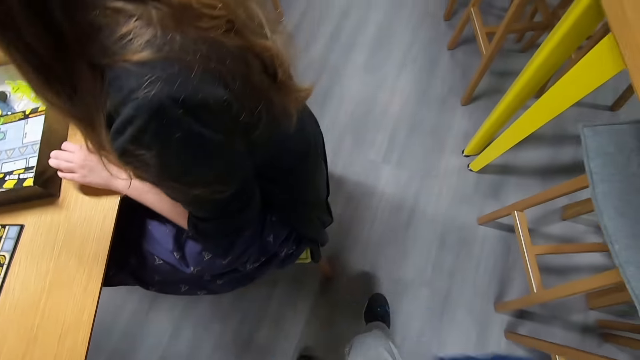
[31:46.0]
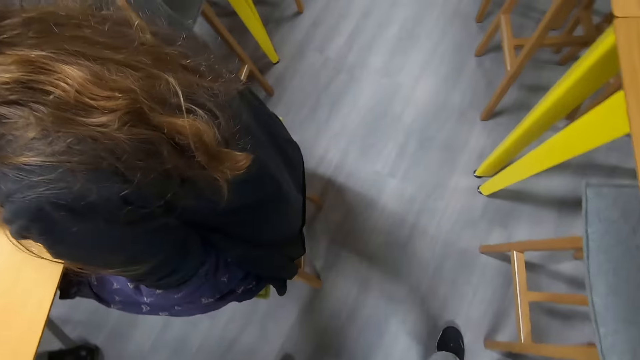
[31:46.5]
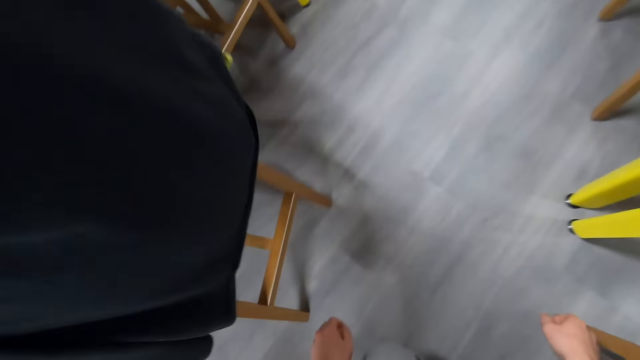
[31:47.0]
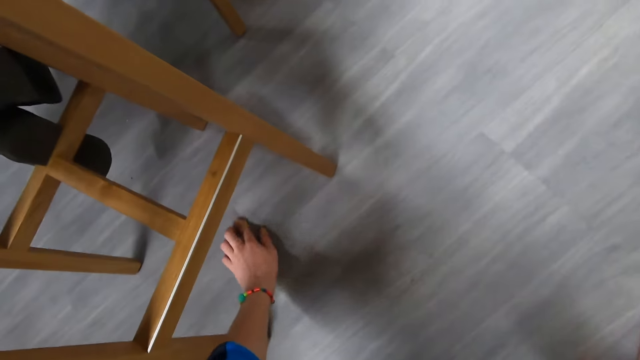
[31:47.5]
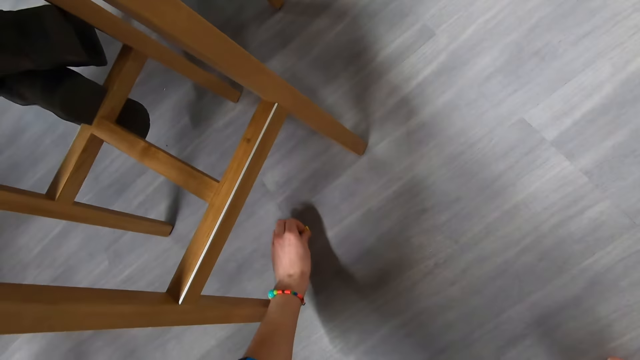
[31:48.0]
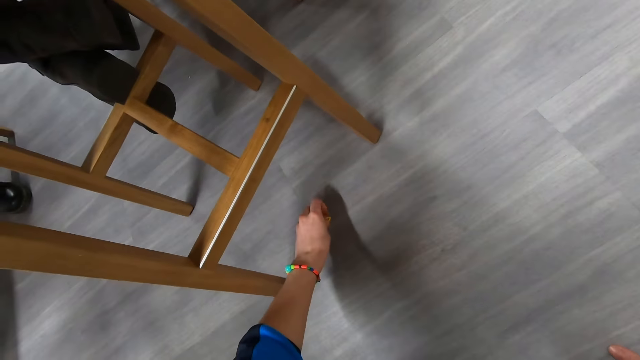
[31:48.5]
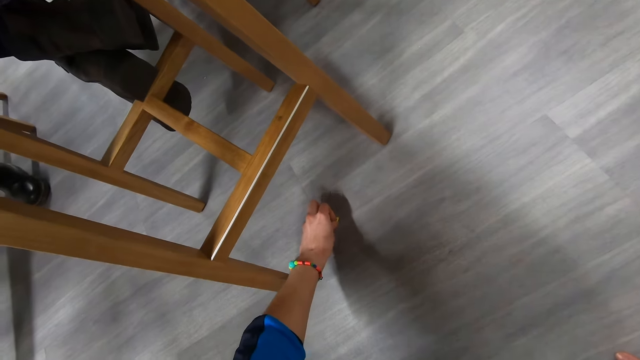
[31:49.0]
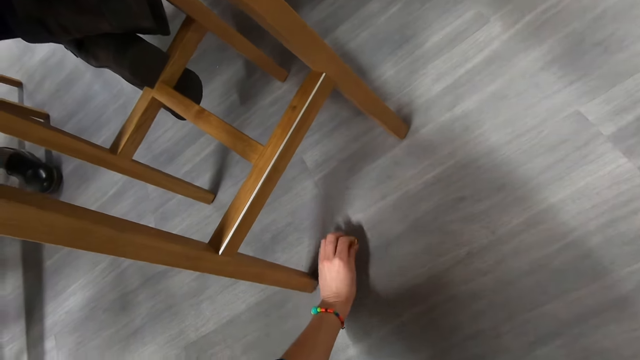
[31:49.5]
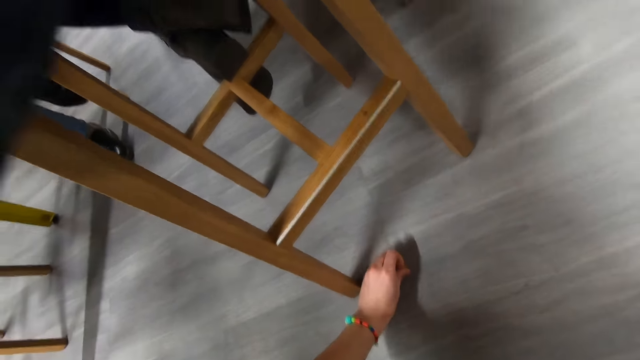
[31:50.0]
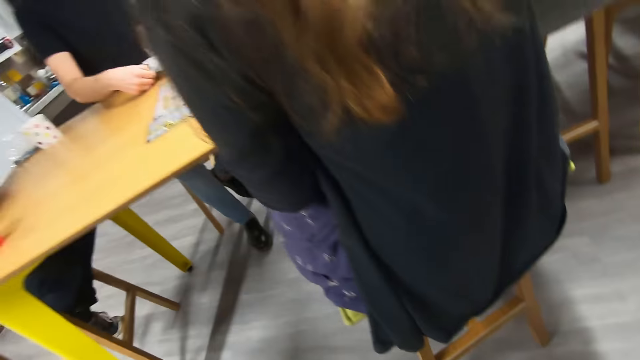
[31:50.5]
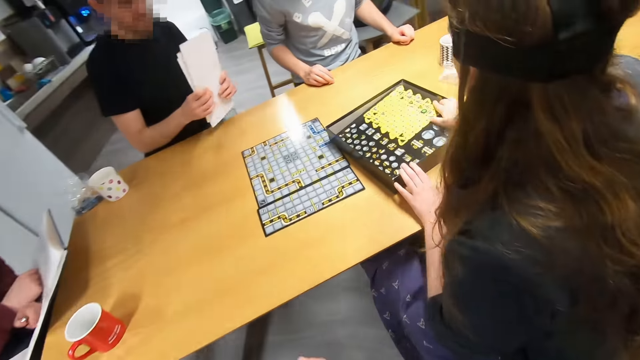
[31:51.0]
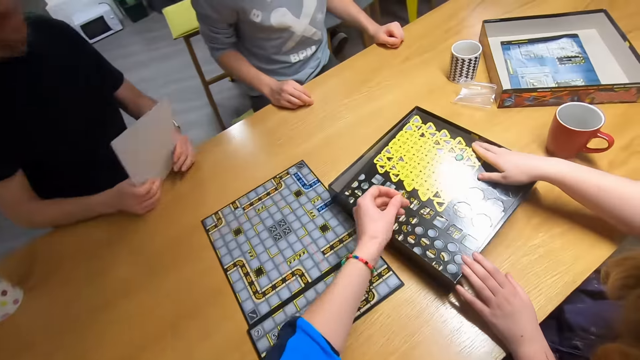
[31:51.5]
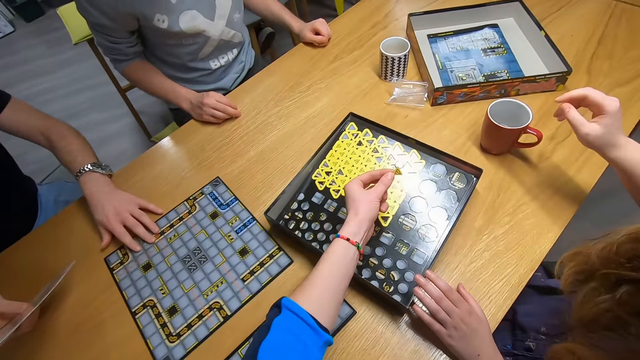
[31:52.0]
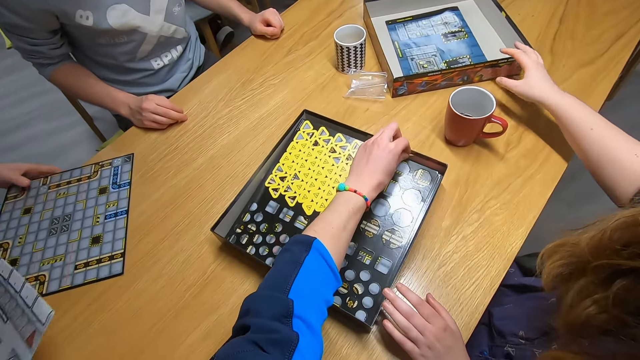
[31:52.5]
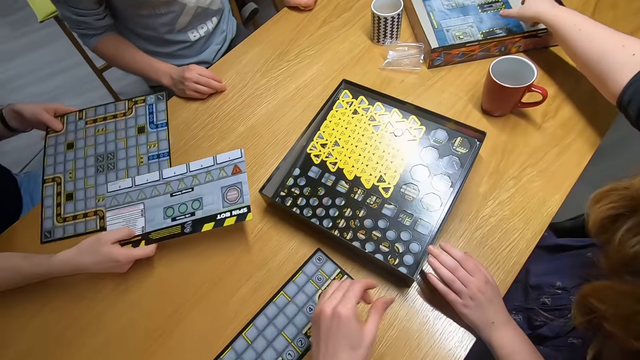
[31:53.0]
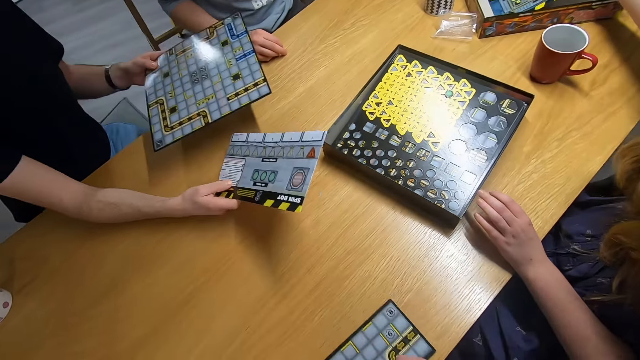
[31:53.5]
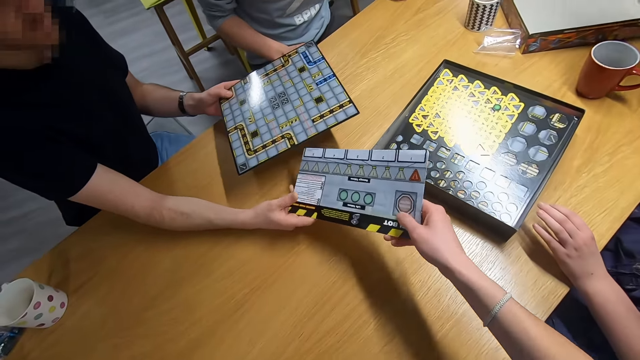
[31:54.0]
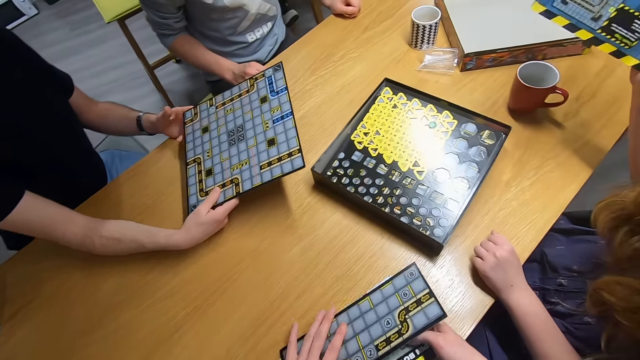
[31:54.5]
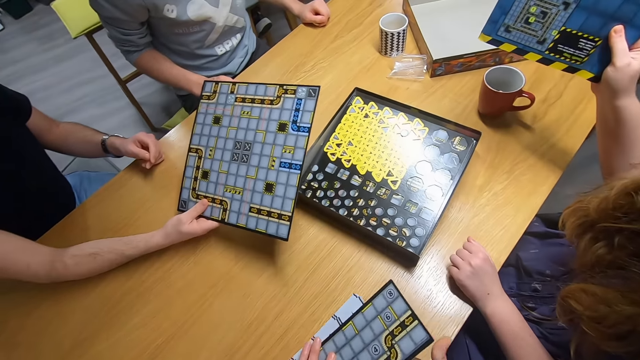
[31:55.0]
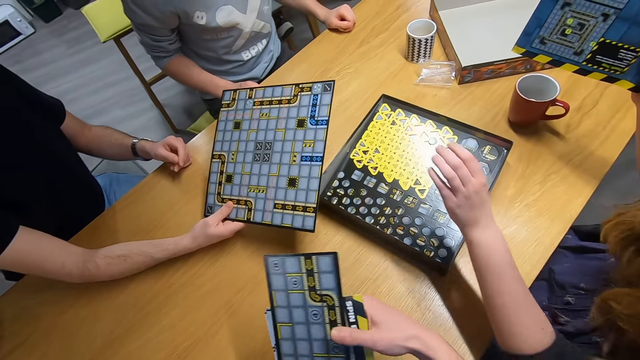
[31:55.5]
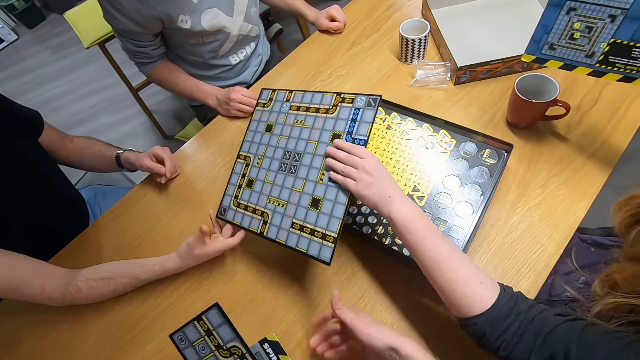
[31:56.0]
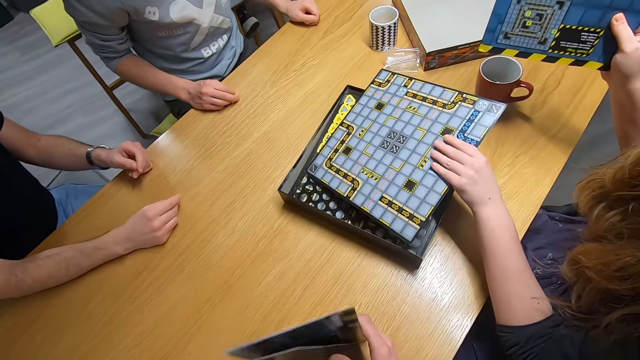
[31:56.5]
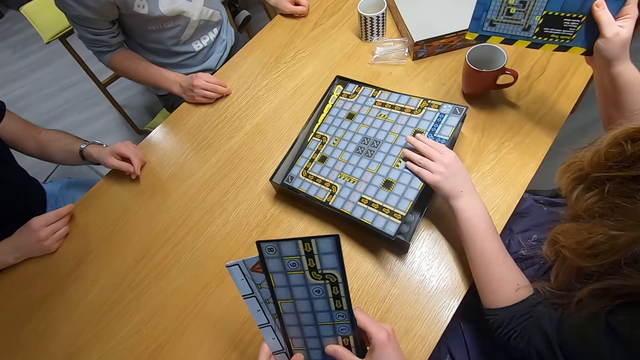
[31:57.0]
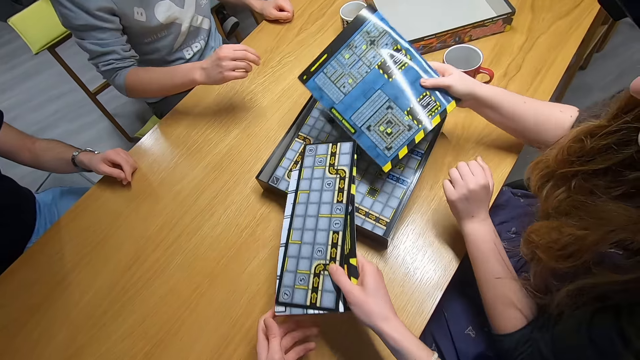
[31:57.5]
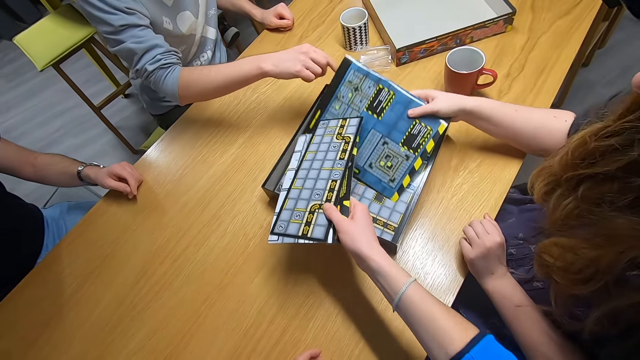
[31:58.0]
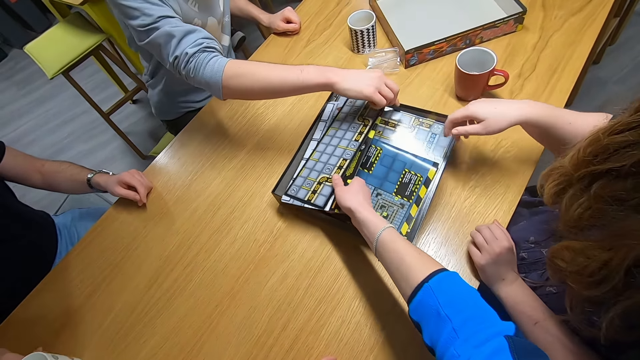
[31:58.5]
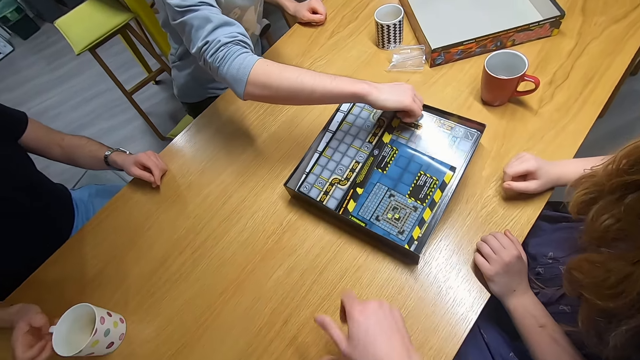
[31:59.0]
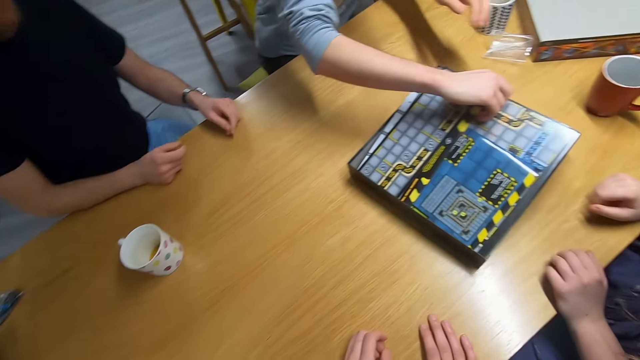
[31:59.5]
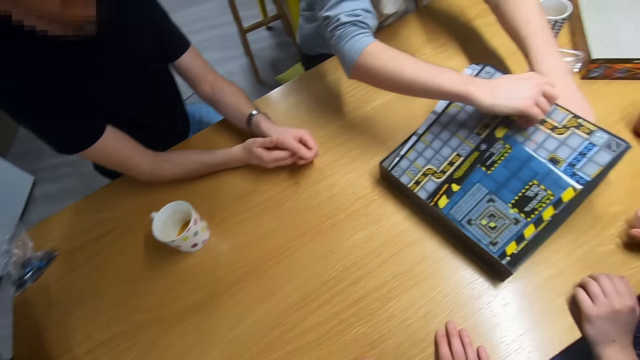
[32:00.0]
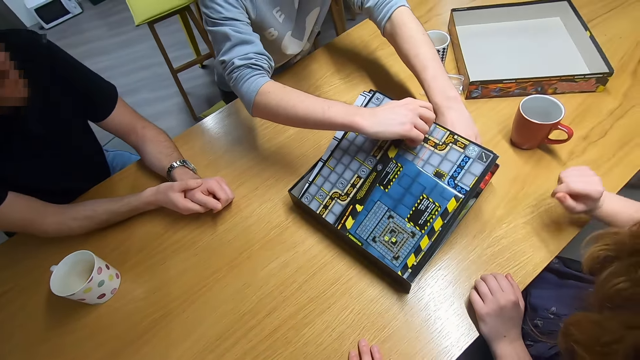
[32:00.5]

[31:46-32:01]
A man walks in the house. The camera wearer picks up something from the floor. The man picks geekups. The camera wearer puts the object in the box. They hold the sheet of paper. A woman pulls a paper across the table. The woman picks up the paper. The man picks geekups from the box. The woman gives the camera wearer the paper. The woman gives a person a paper. The woman holds playing boards. The person puts the paper in the box and puts a paper in the box. The camera wearer puts the papers in the box. Another person lifts up the papers in the box.

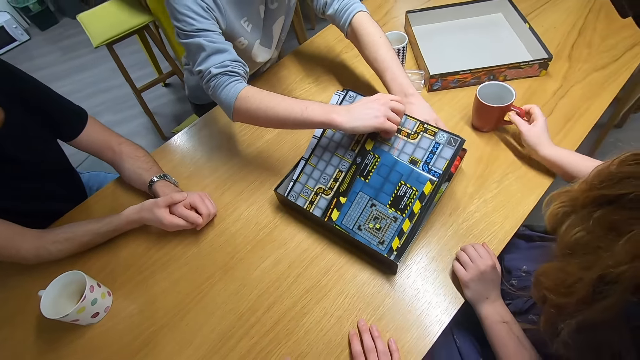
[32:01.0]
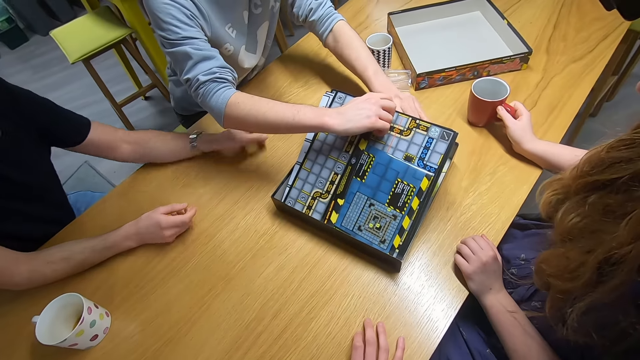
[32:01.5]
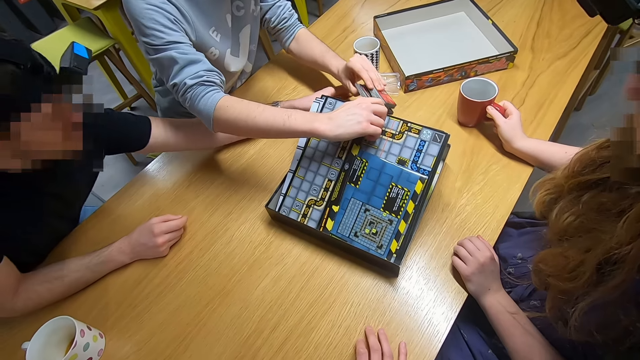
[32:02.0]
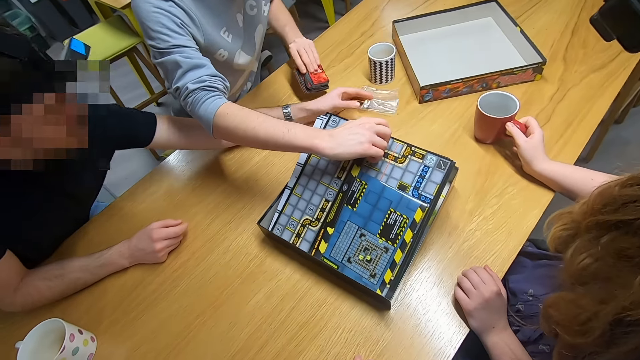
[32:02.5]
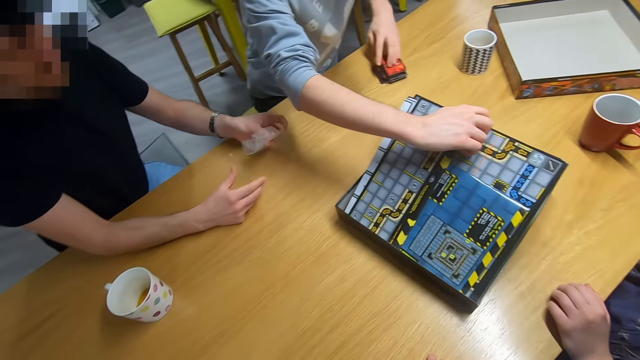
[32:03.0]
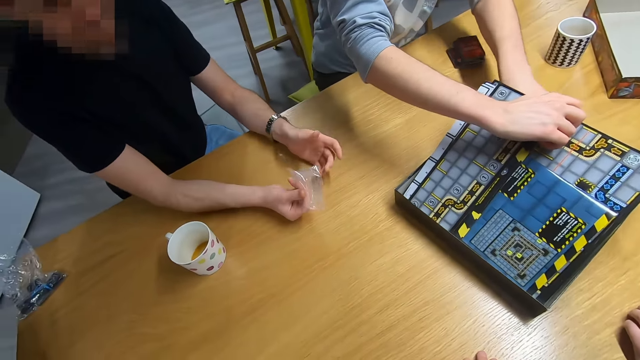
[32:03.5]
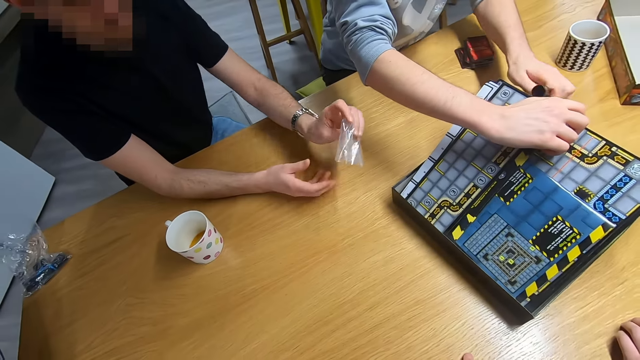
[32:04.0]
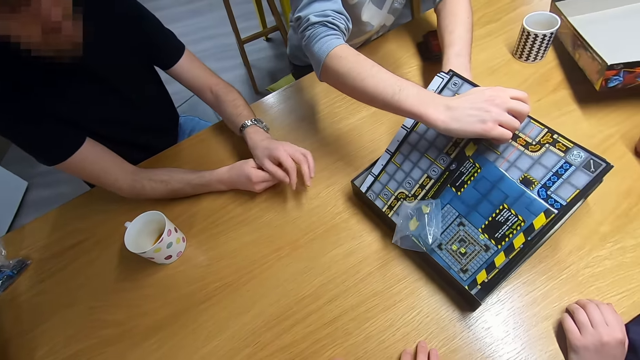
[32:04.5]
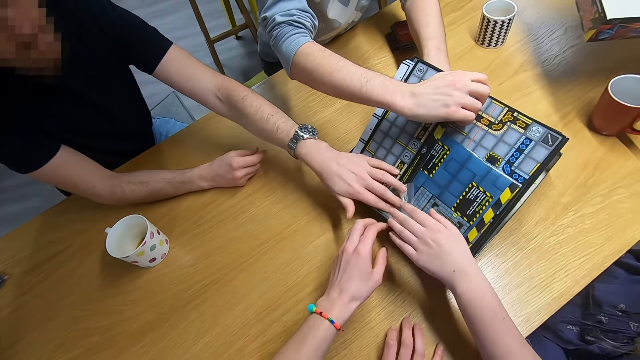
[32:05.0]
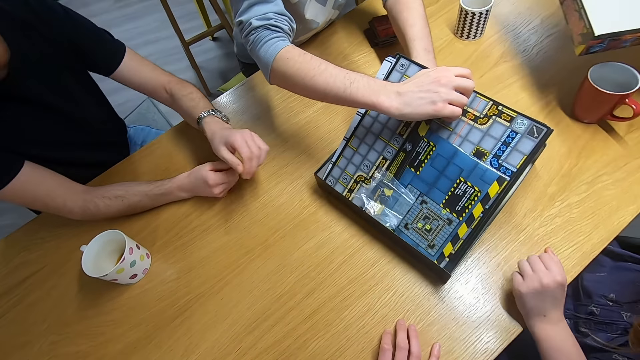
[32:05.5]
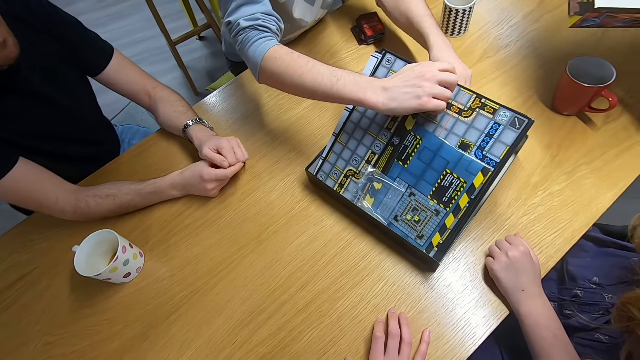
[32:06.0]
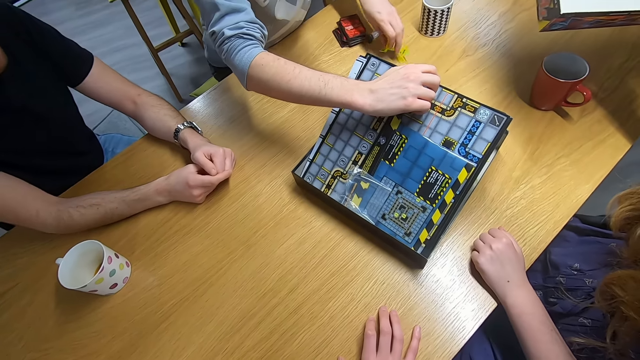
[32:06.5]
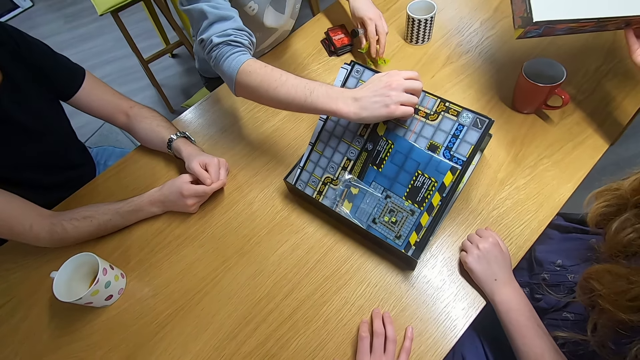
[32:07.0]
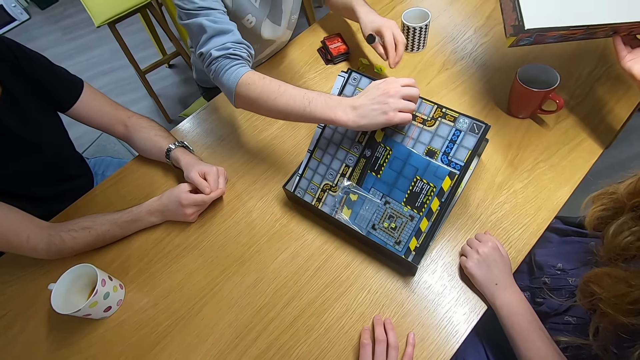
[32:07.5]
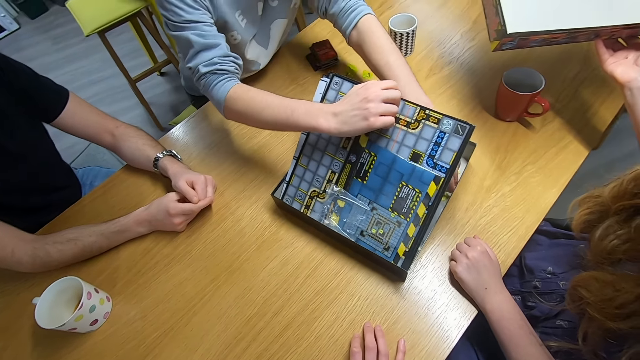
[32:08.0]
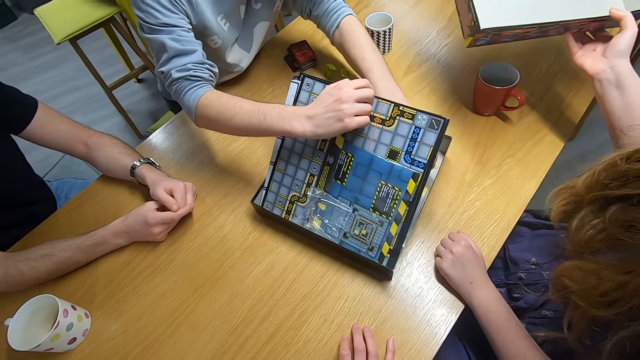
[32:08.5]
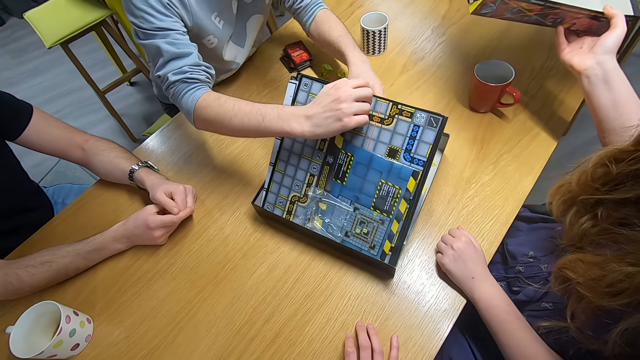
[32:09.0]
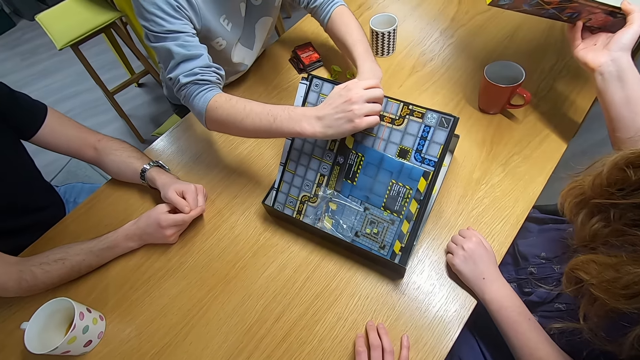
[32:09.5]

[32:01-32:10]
A person picks up some cards. A woman holds the cup. Another person picks up a paper from the table. The camera wearer holds polythene paper. A man walked in the house and the woman placed the playing board on the table. The other person puts the paper in the box. The camera wearer throws the polythene paper on the playing boards. The first person removes something from the box. Another man picks queeksups from the playing board.
